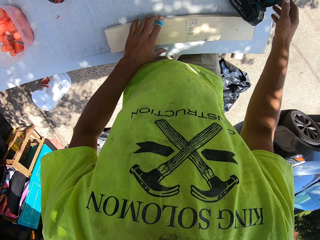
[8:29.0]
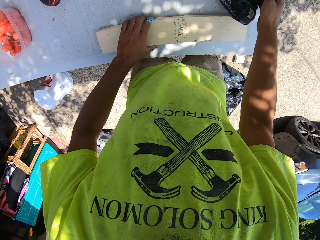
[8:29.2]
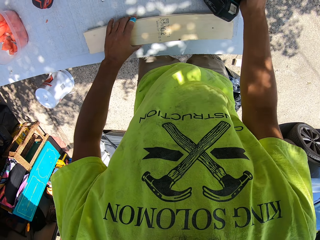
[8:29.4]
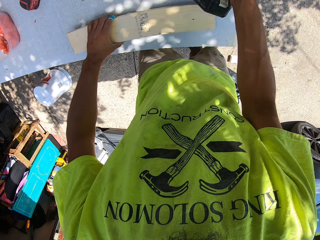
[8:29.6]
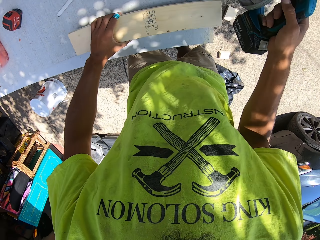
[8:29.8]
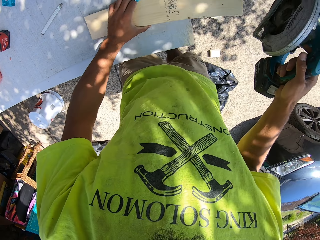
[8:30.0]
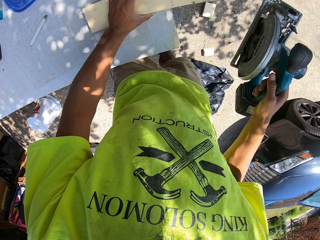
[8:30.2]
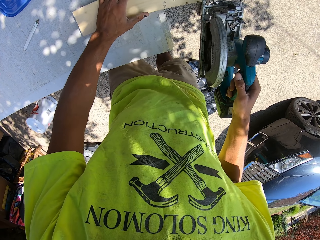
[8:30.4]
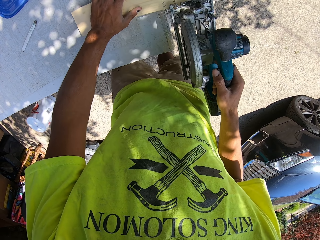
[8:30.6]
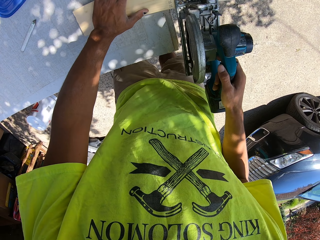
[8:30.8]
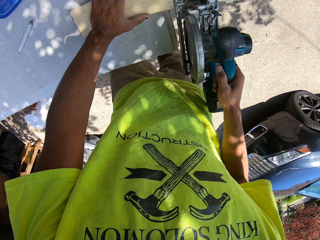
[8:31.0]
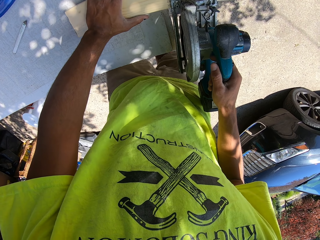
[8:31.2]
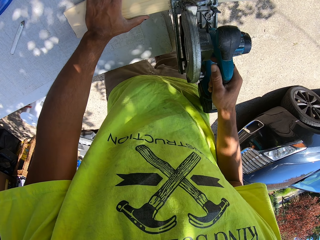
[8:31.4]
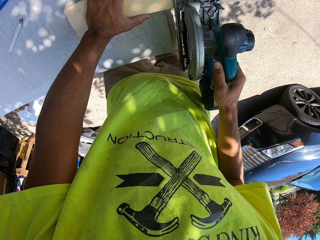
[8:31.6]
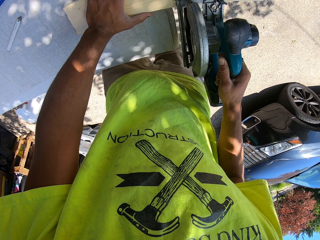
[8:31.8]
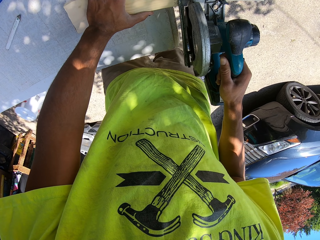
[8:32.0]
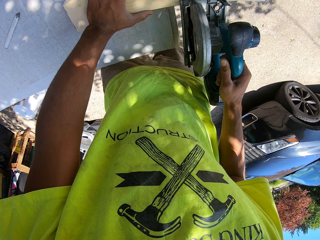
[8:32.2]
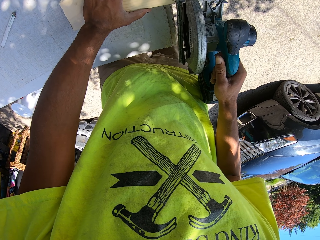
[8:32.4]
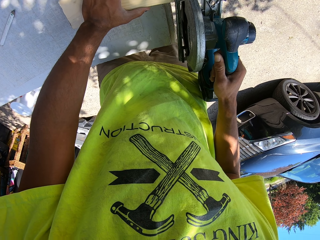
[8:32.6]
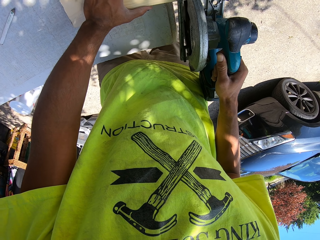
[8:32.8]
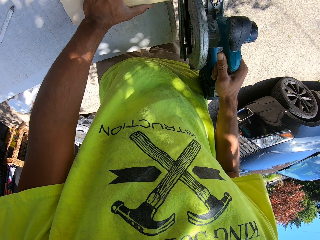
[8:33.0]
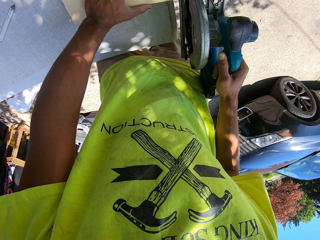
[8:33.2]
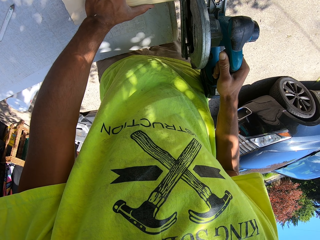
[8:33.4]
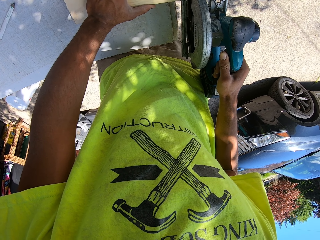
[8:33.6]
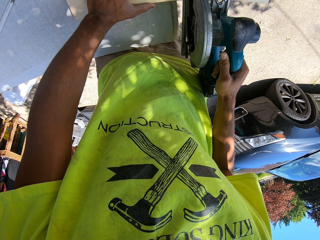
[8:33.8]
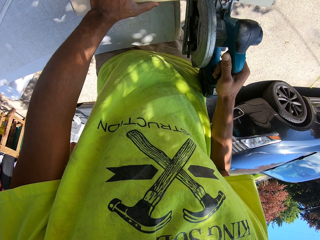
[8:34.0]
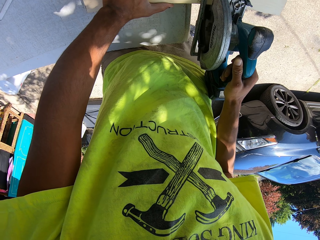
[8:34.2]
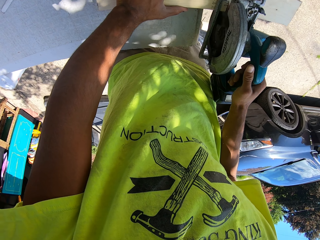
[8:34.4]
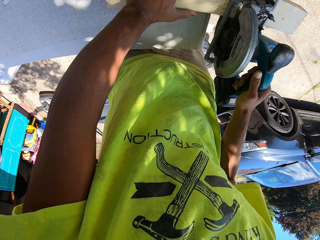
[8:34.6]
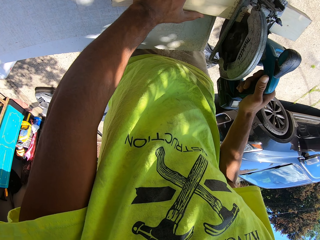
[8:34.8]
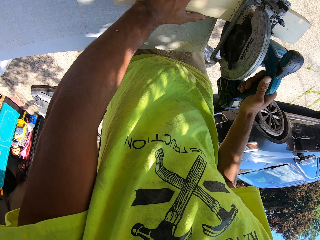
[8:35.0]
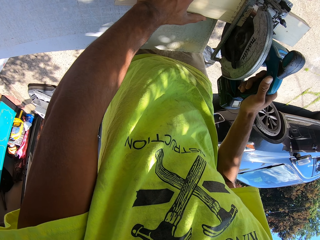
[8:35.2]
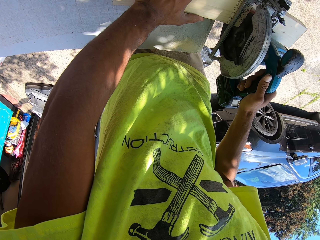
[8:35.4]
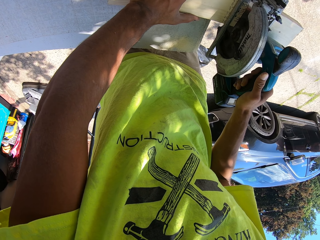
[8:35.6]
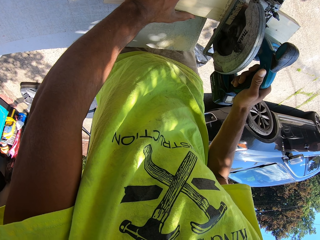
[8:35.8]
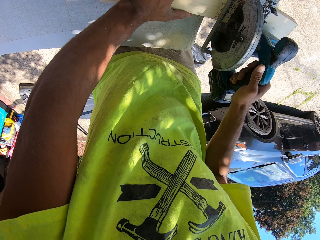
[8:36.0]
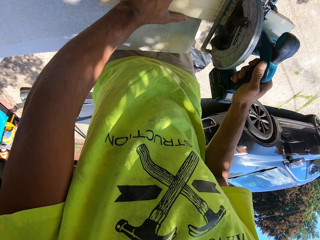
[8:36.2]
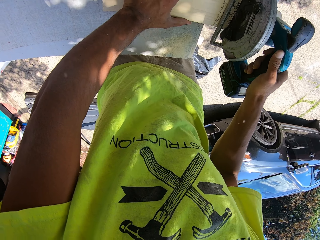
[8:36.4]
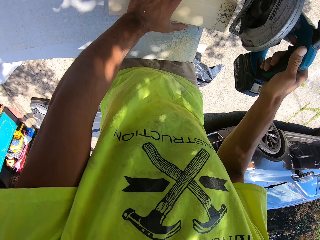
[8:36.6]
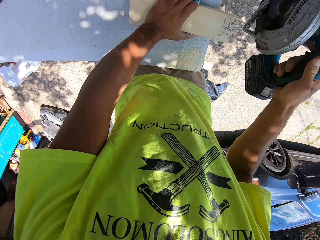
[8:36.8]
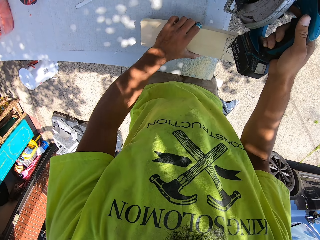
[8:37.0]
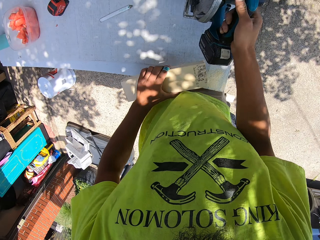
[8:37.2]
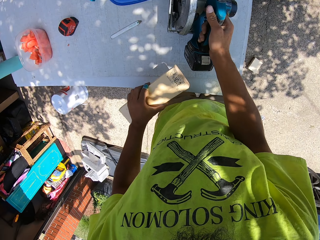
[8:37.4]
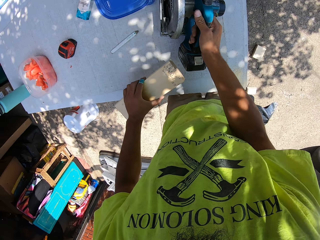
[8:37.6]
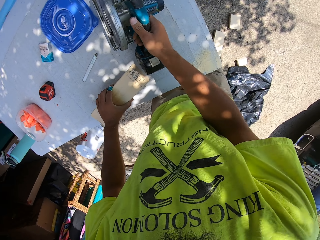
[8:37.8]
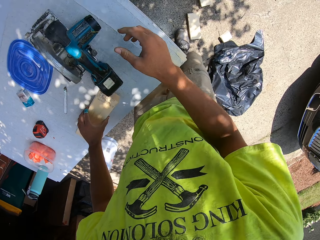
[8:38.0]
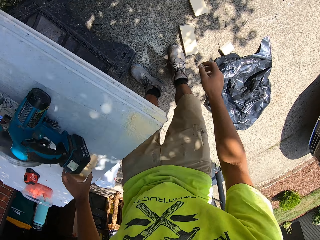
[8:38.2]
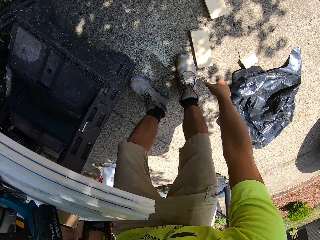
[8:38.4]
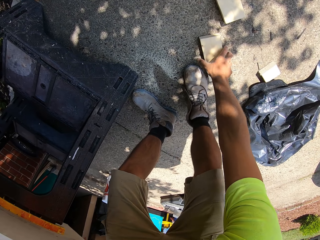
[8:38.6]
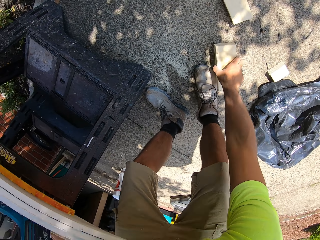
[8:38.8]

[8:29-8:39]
The camera wearer picks up the miter saw on top of the table and moves the piece of wood to the edge of the table. They cut the wood with the miter saw. They put the miter saw on top of the table.

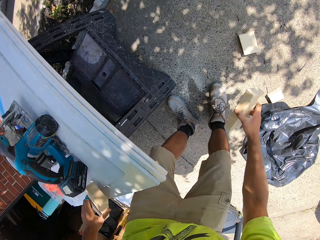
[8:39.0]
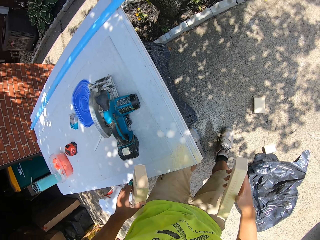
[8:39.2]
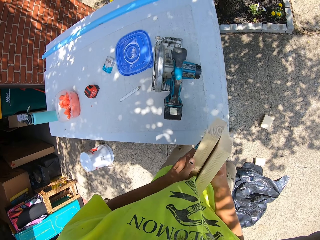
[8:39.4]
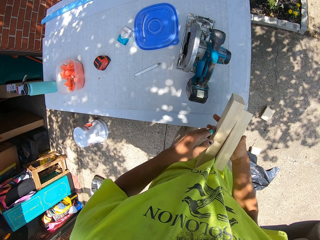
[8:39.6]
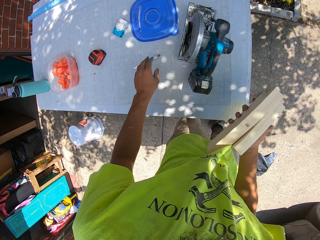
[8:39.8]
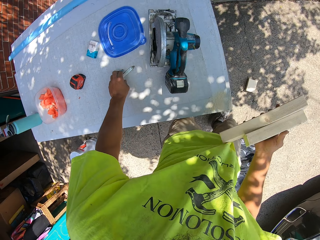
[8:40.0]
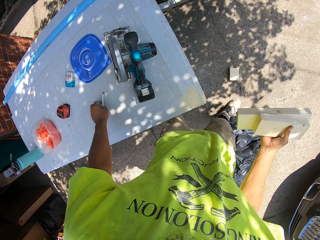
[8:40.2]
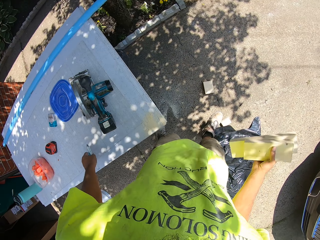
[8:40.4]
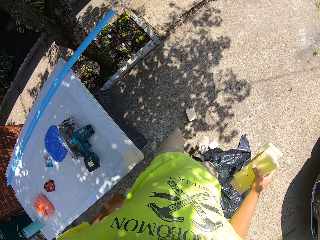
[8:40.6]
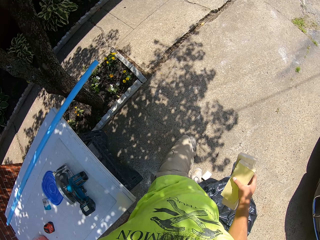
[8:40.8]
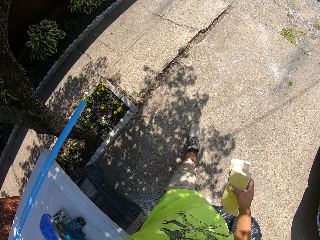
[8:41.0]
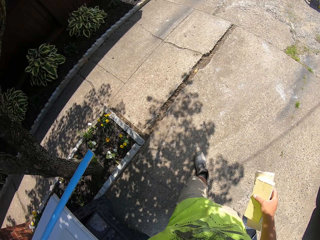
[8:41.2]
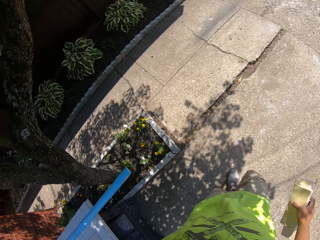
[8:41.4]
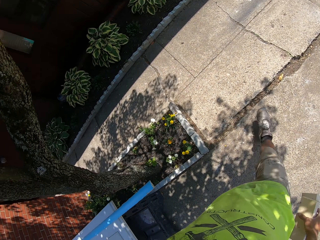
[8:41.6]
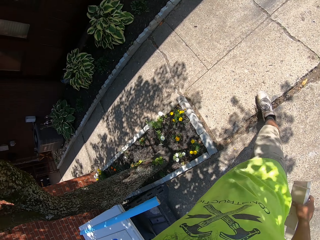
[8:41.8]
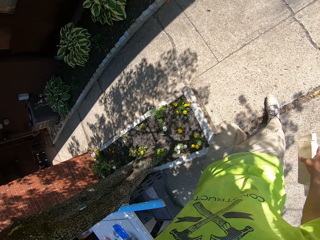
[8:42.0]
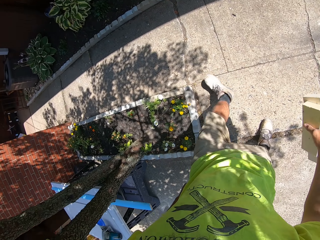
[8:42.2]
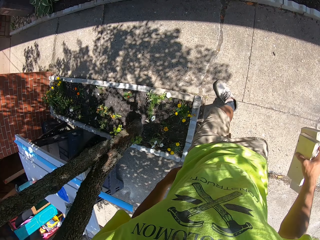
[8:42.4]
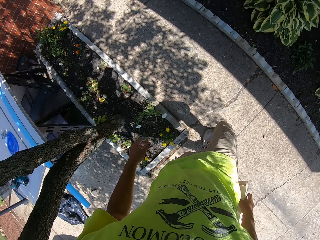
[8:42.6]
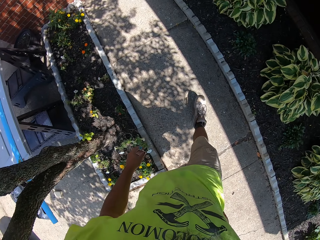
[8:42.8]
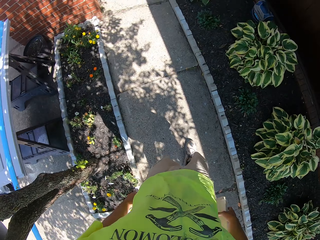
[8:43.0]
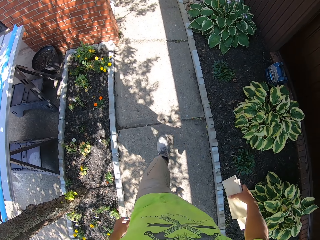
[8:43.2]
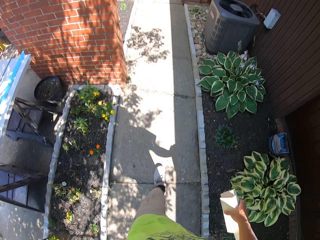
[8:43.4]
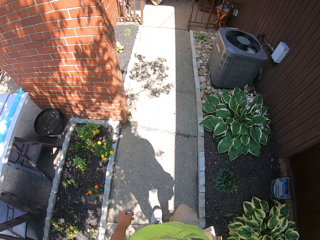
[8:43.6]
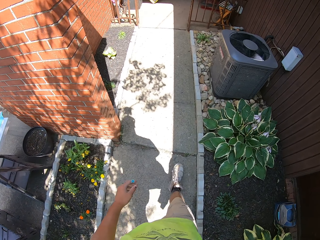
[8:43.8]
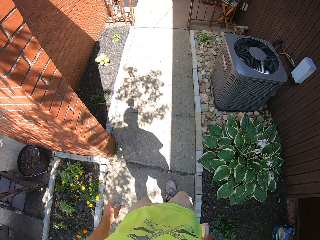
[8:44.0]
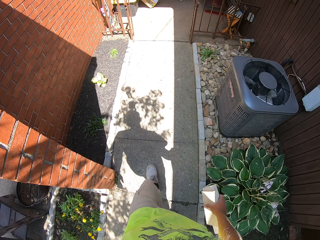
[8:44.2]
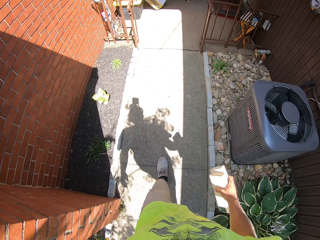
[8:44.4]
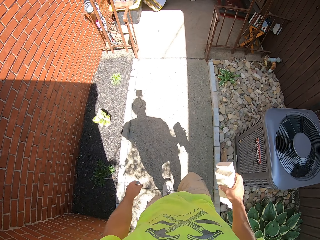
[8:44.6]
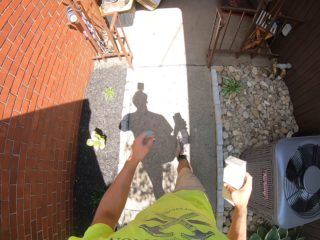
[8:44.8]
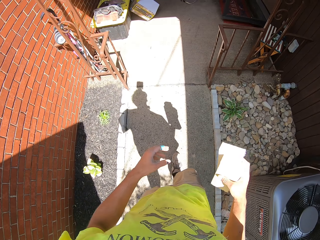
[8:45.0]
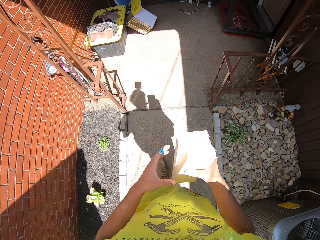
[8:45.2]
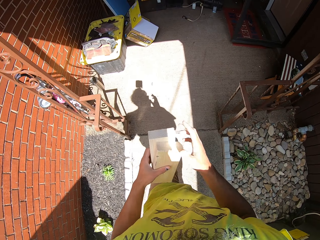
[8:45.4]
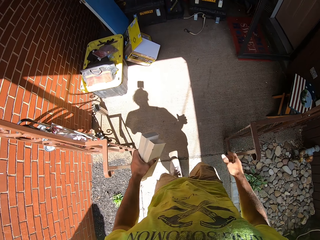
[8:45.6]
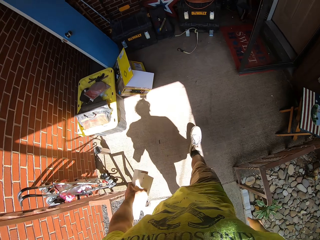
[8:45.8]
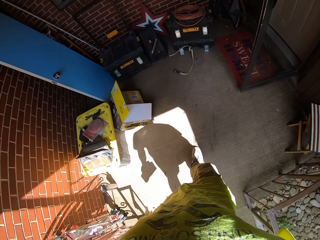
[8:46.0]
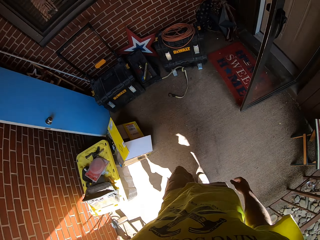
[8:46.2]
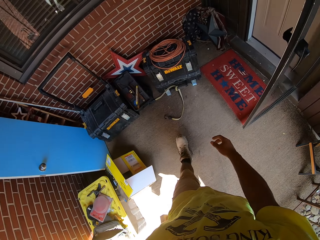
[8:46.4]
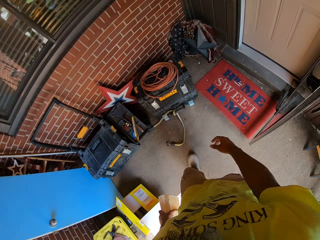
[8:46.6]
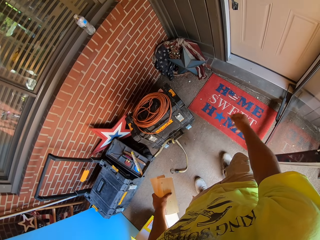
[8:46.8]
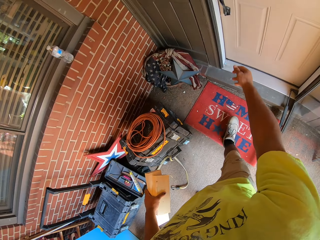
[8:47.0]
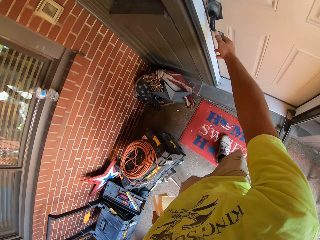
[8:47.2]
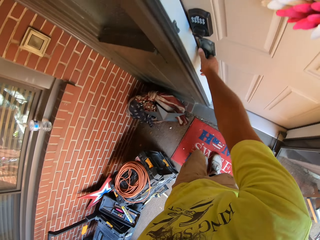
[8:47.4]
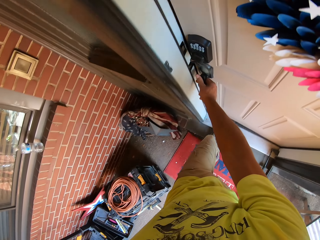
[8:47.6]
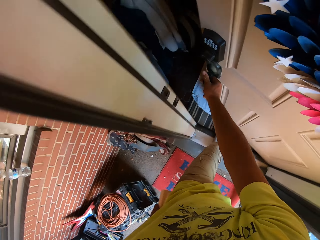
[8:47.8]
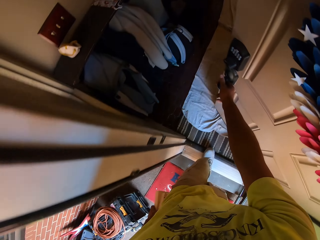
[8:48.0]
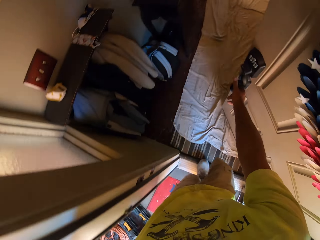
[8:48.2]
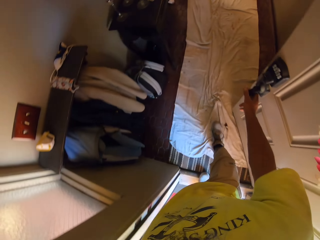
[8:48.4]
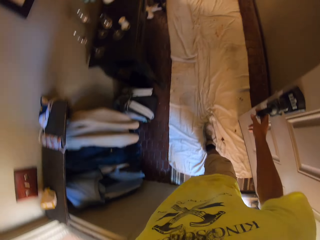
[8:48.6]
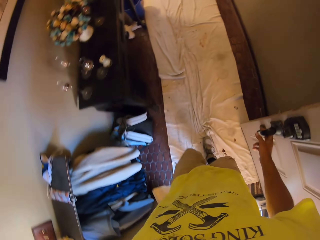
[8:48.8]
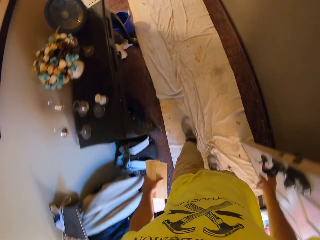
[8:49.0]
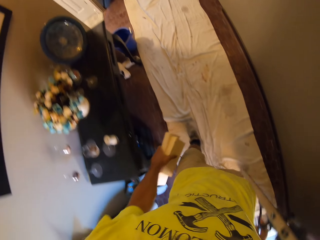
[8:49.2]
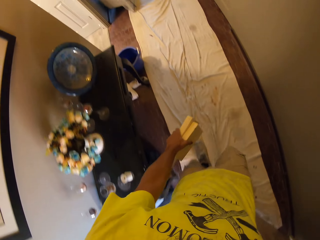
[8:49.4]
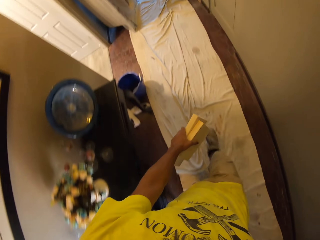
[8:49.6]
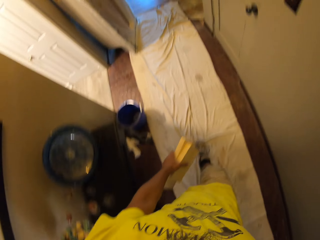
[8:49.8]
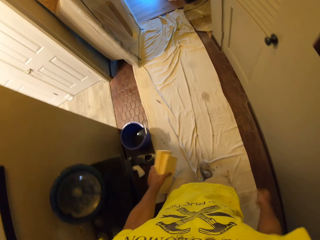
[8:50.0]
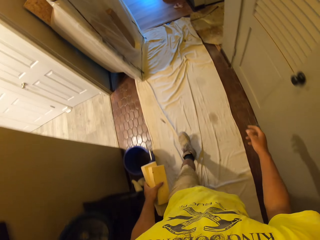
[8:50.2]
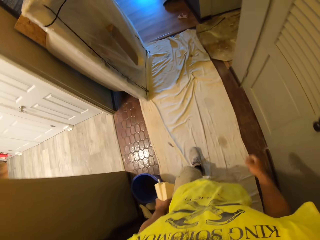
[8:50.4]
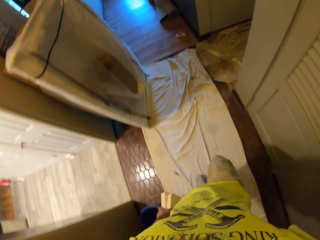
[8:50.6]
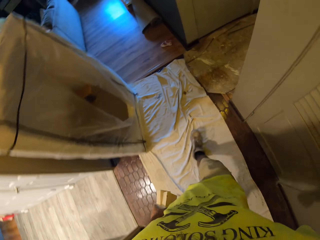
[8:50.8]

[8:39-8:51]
The camera wearer picks up a piece of wood on the ground. They pick up the mark pen on the table, walk towards the house, open the door and walk into the house.
